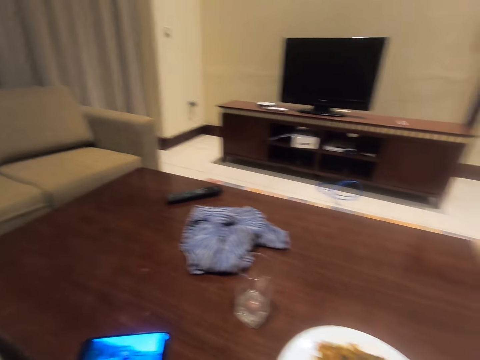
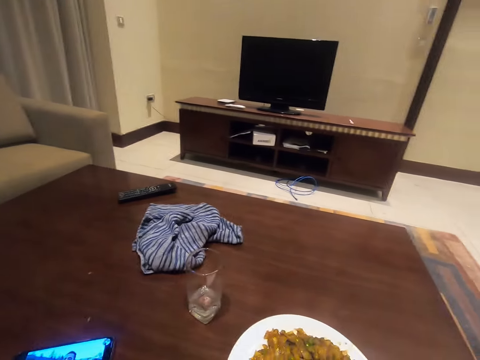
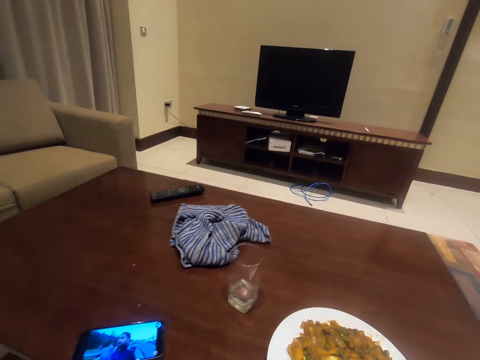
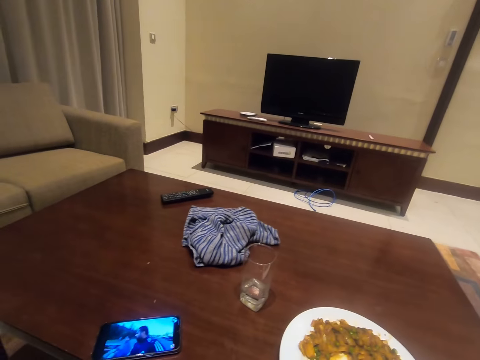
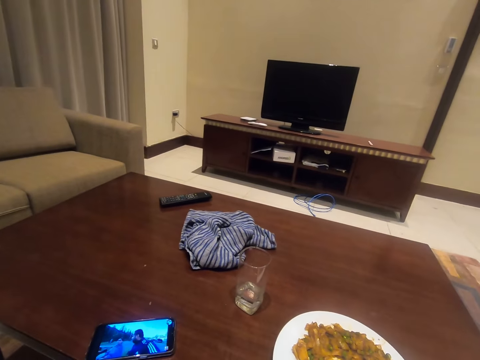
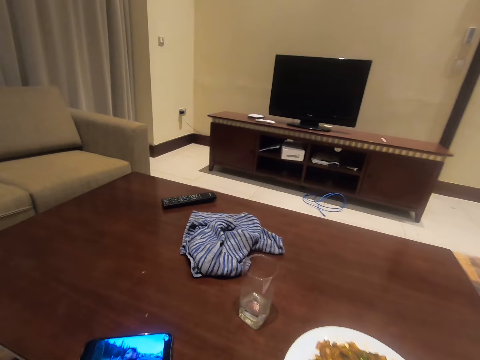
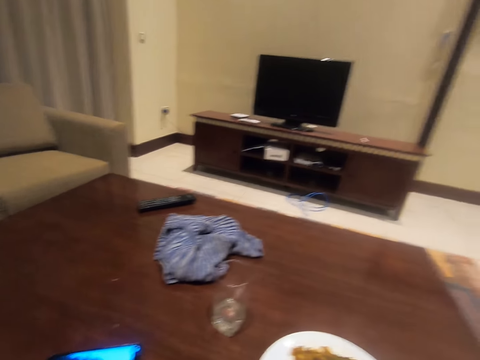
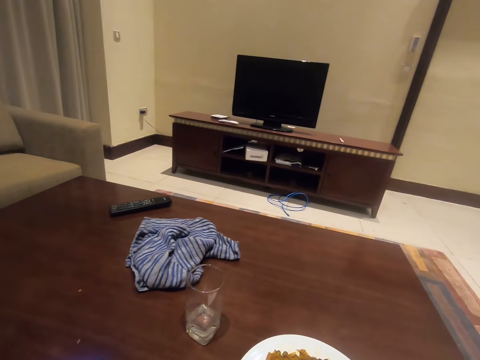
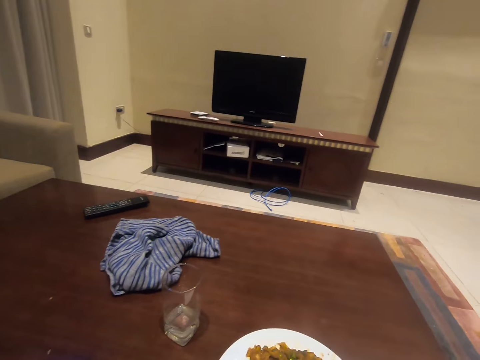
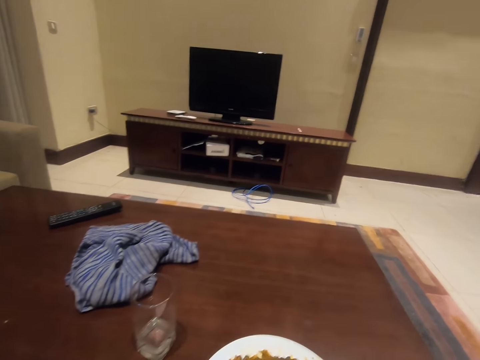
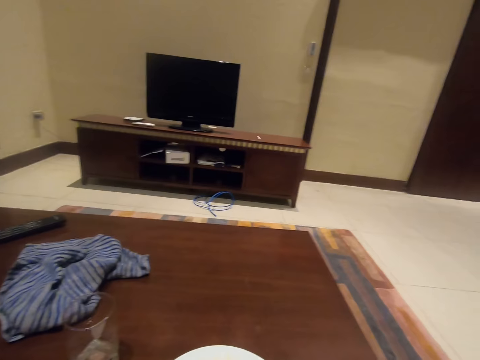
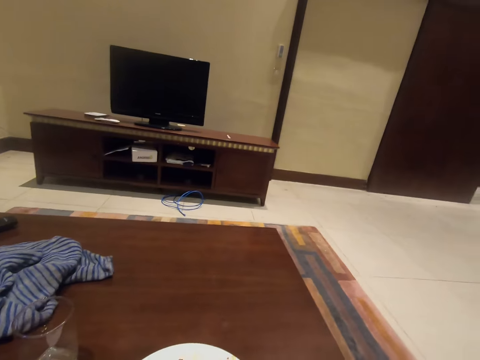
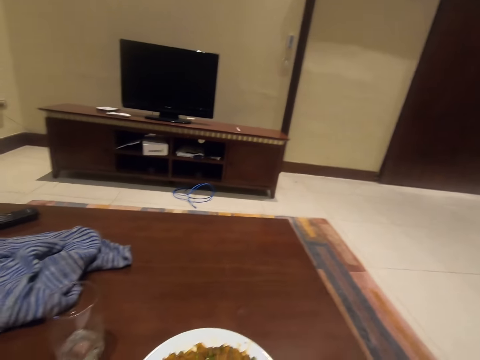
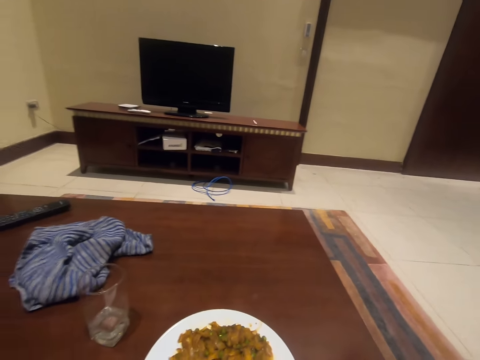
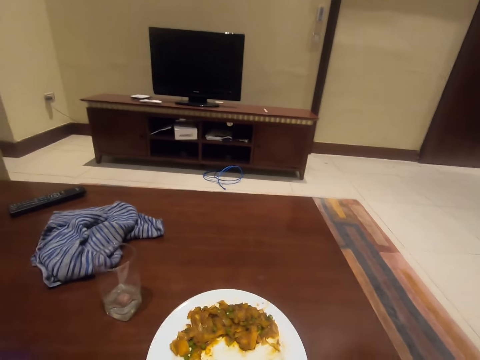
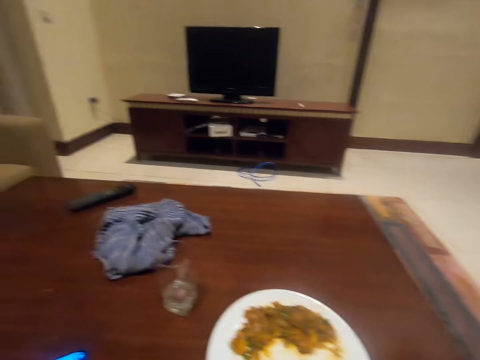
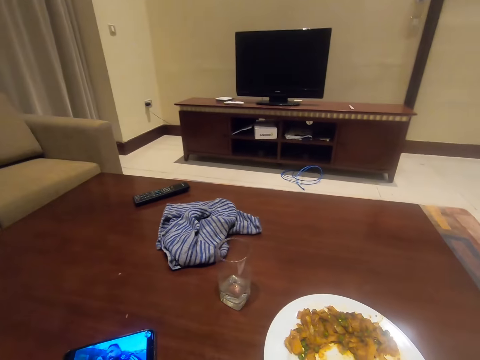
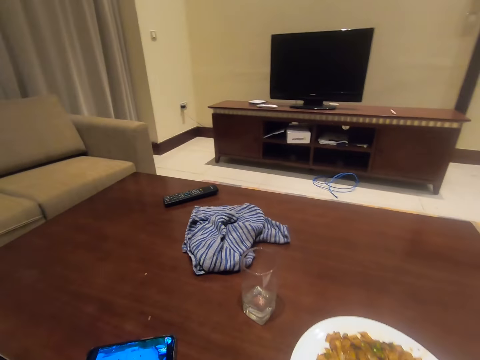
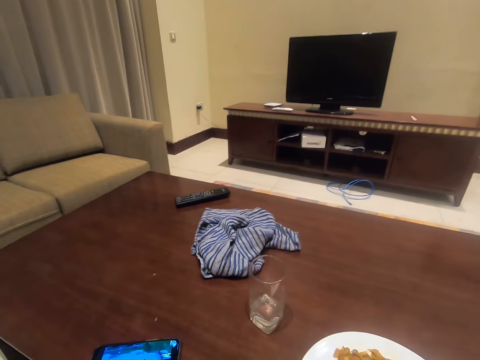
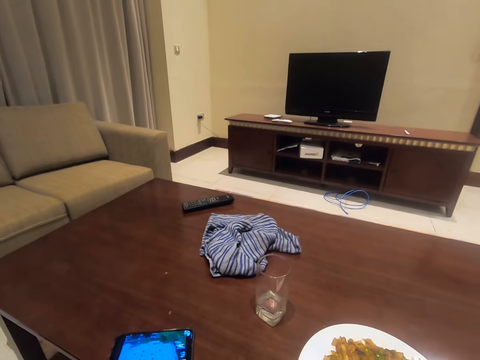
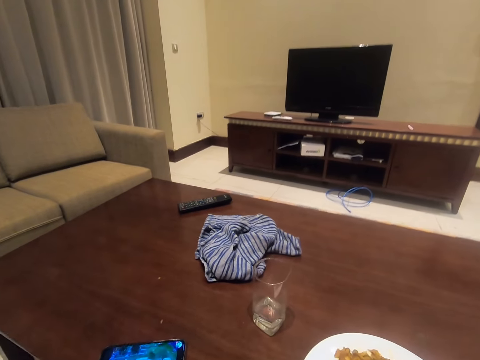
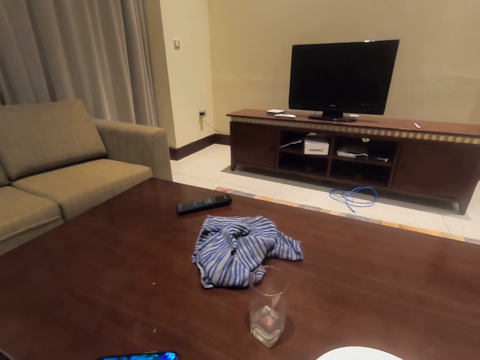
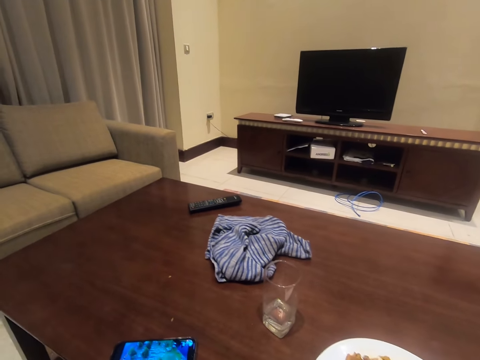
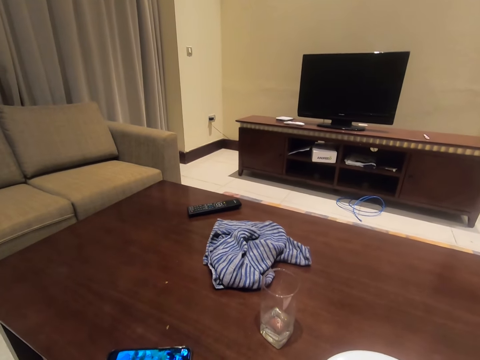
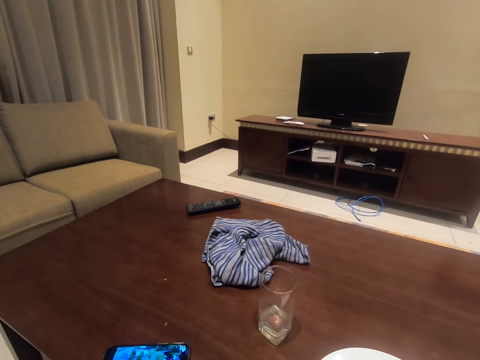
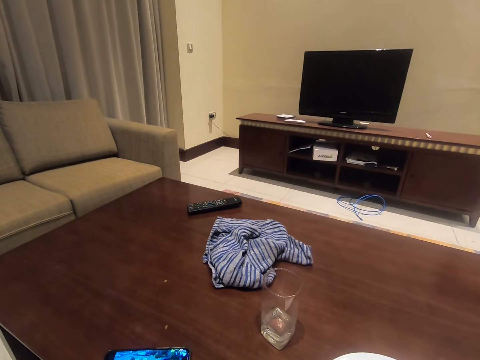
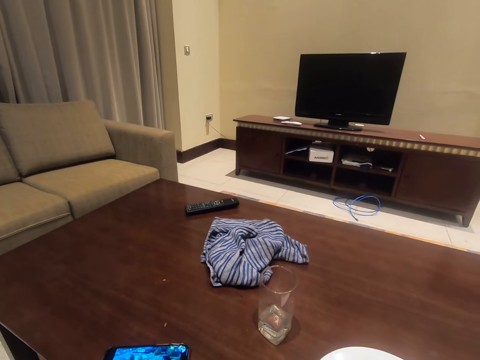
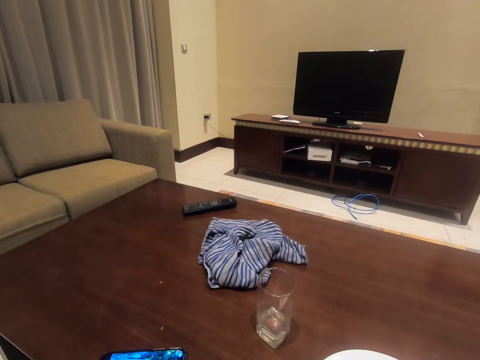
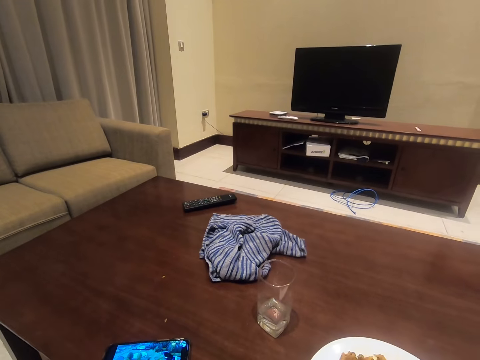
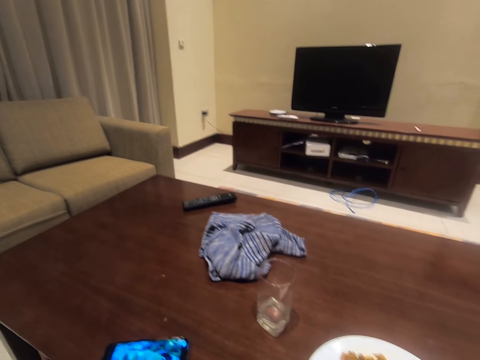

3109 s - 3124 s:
The camera wearer looks around. They look at the phone.

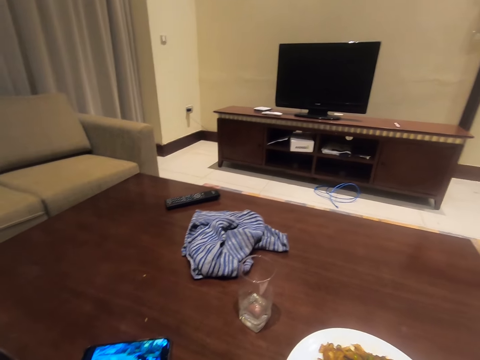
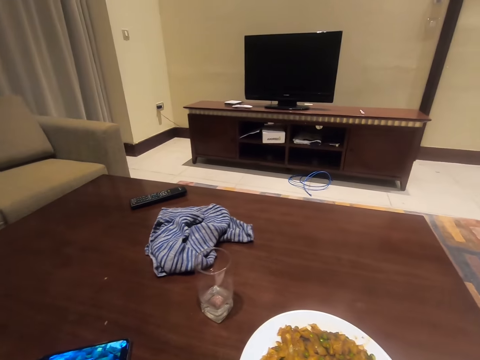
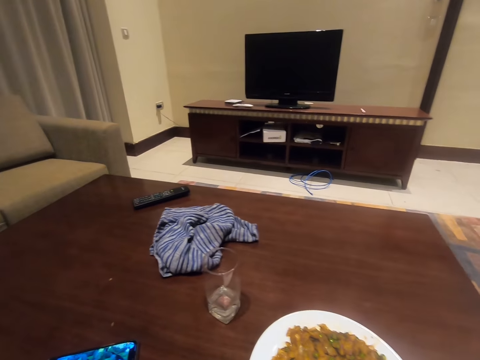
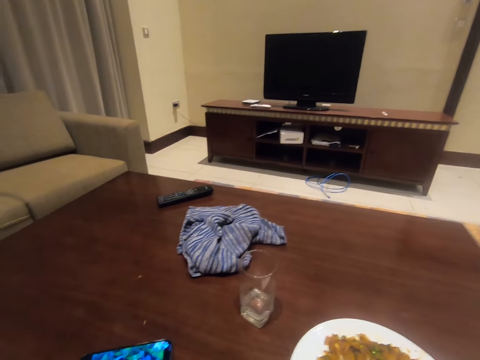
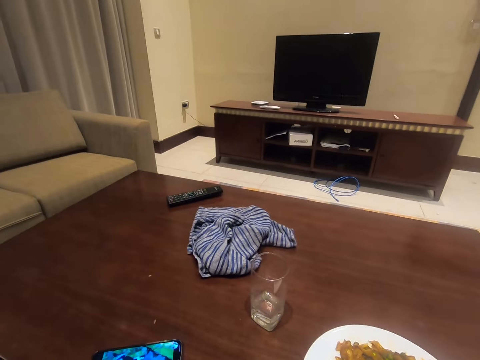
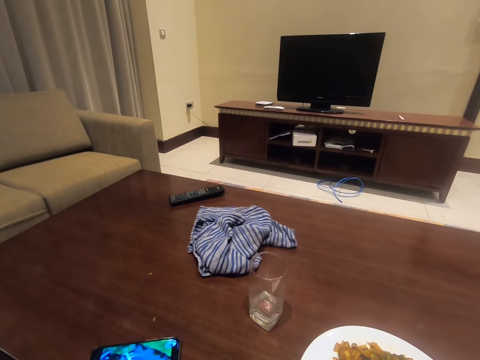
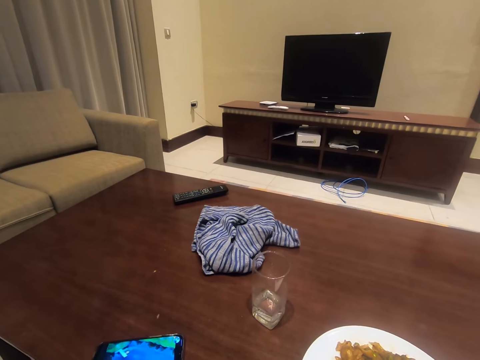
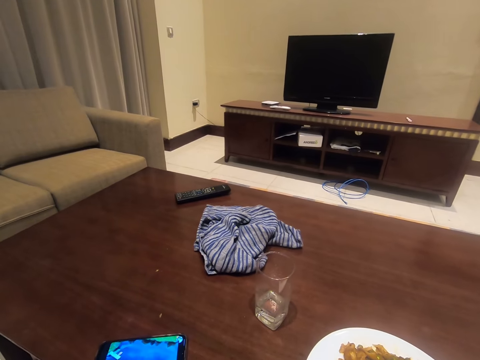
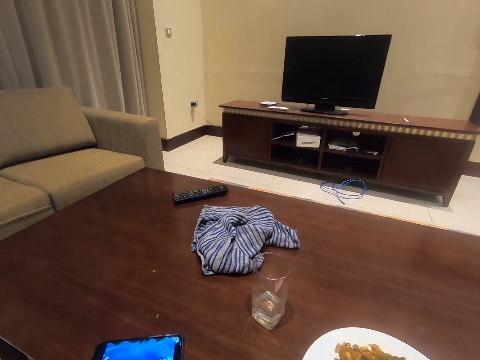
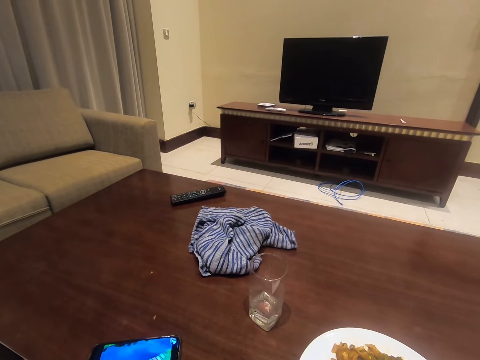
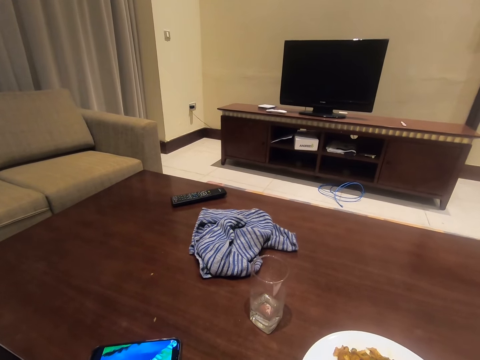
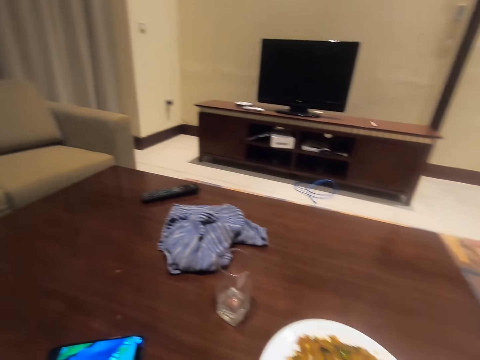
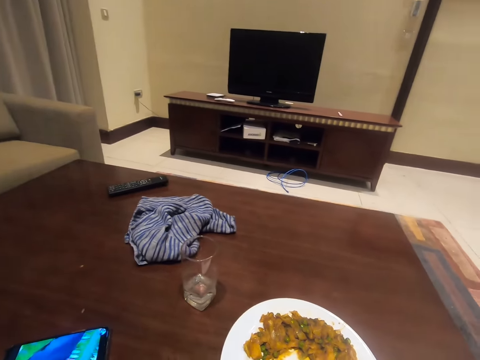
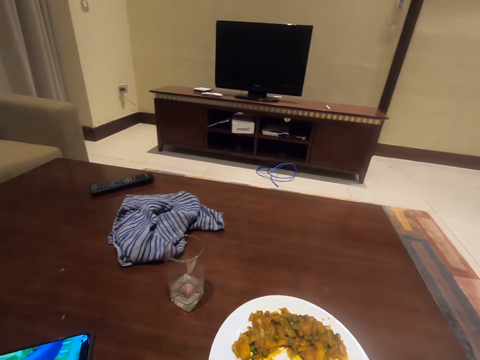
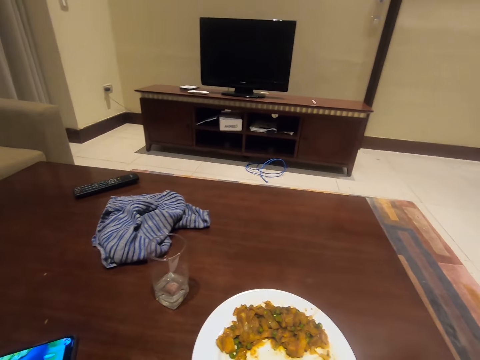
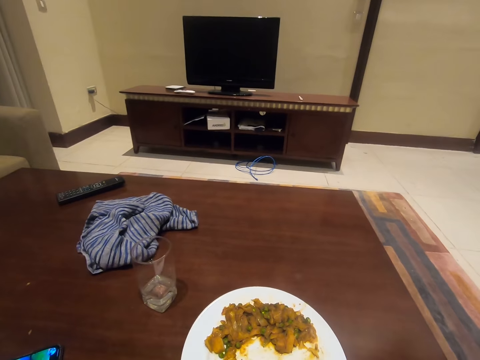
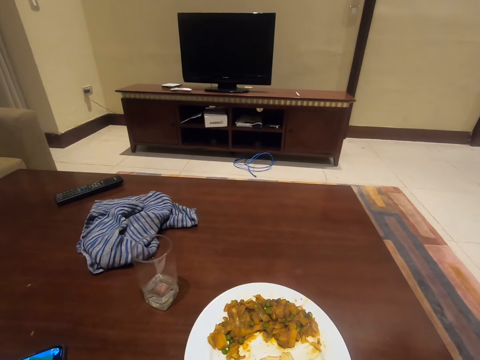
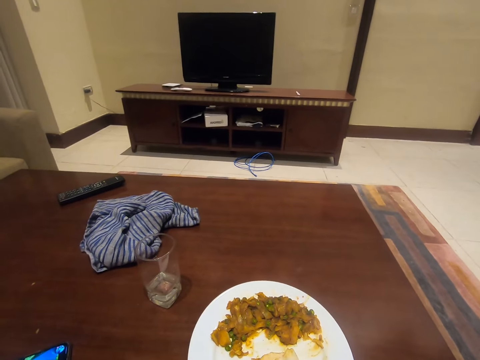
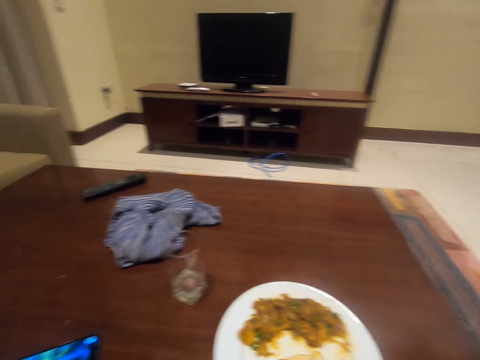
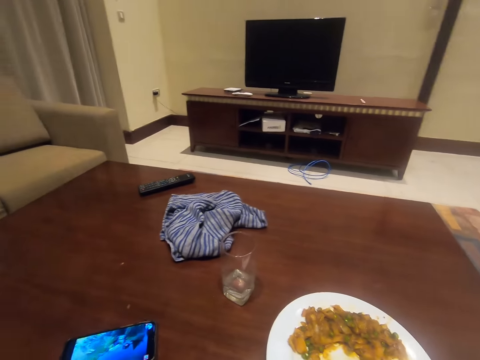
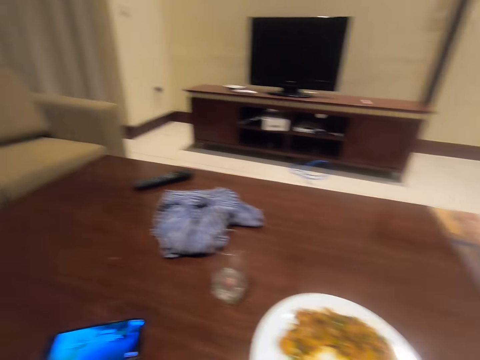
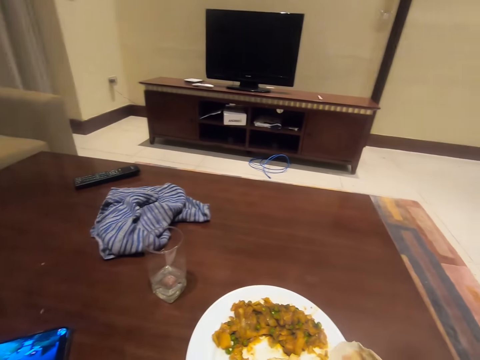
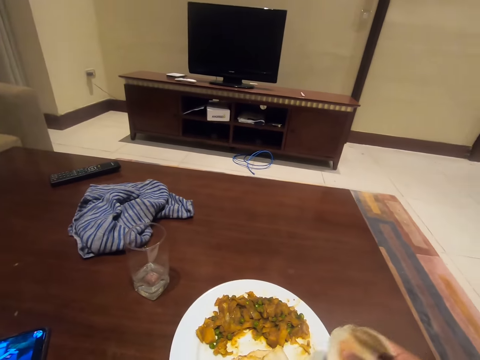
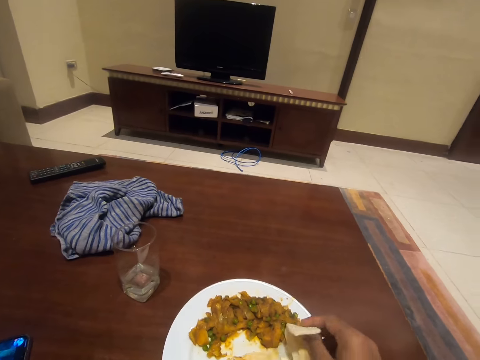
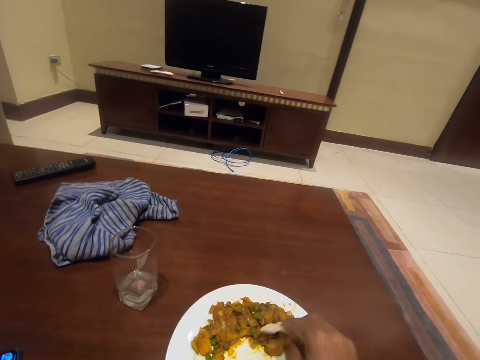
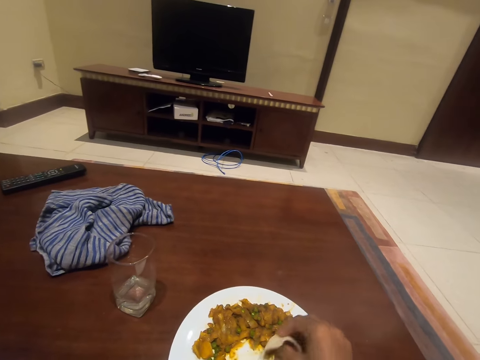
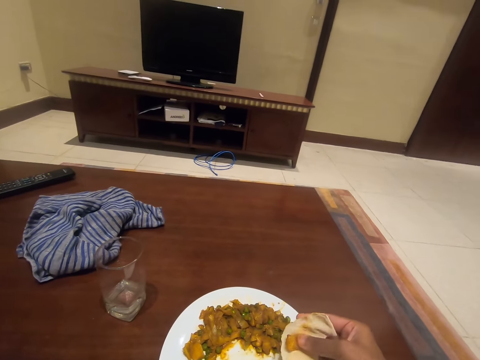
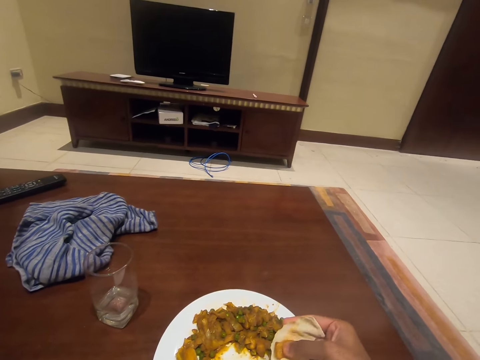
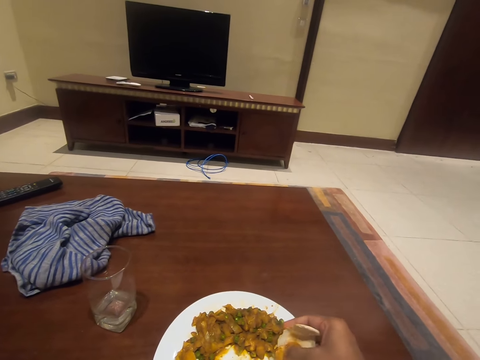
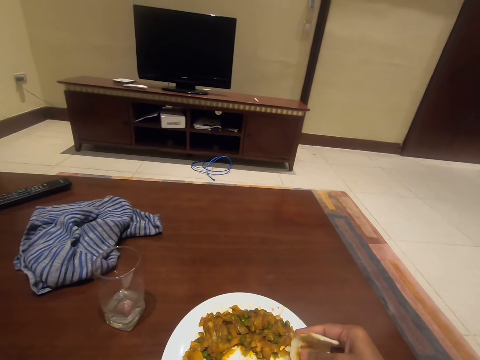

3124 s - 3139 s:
The camera wearer looks at the food on the table. They hold the food with their right hand. They look at the food.
